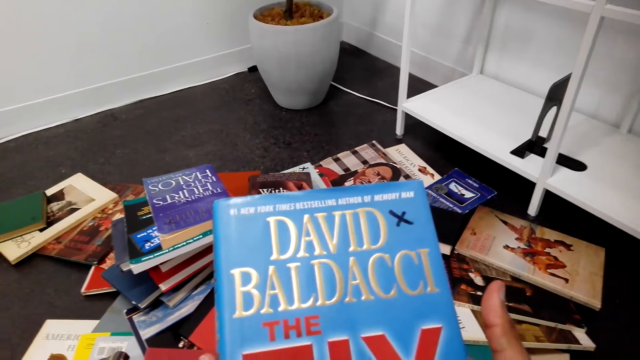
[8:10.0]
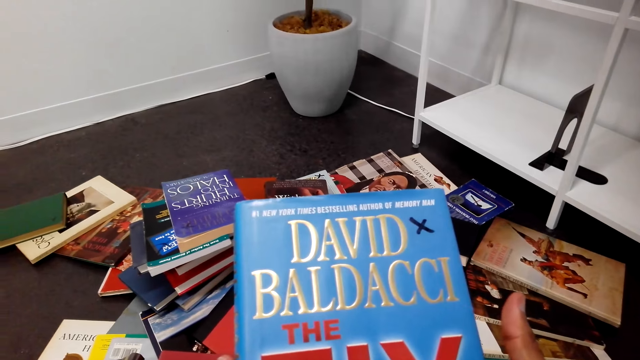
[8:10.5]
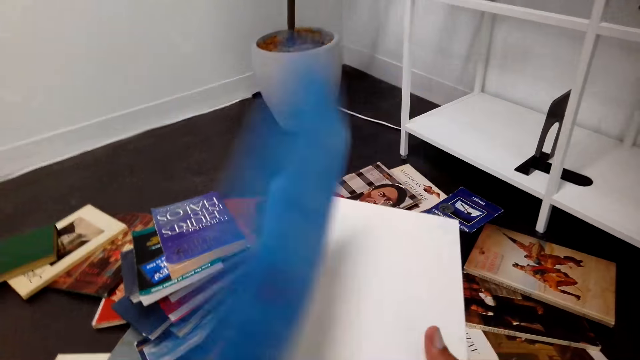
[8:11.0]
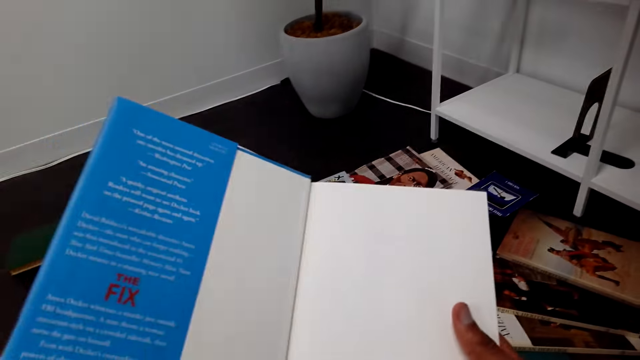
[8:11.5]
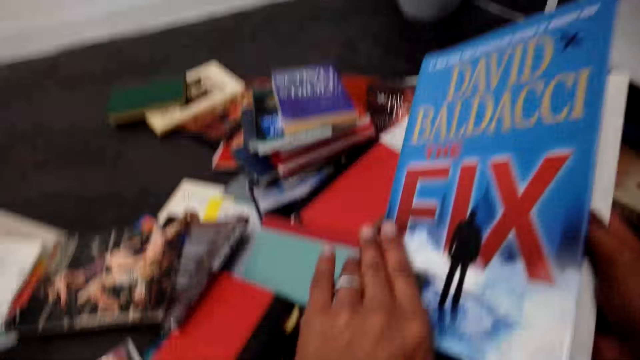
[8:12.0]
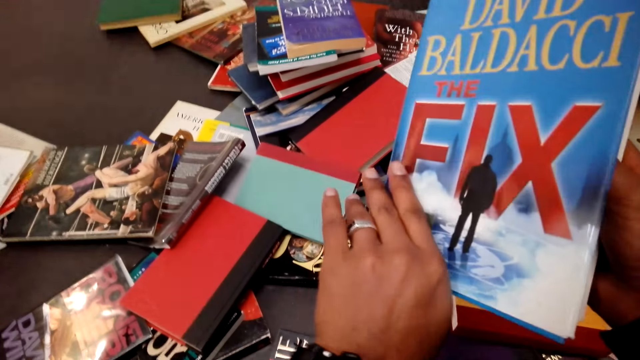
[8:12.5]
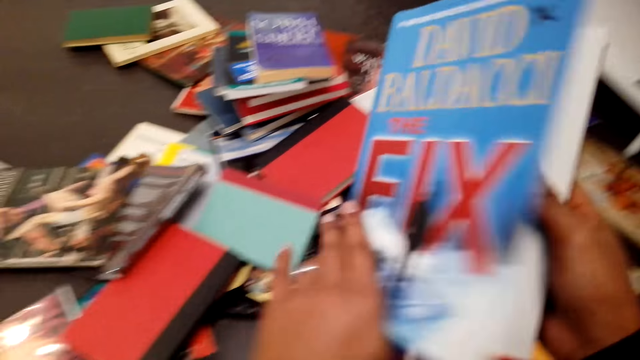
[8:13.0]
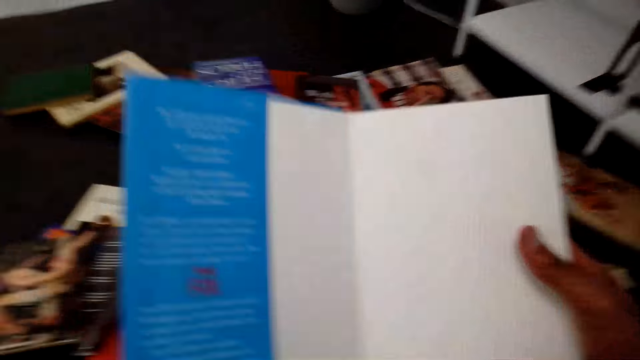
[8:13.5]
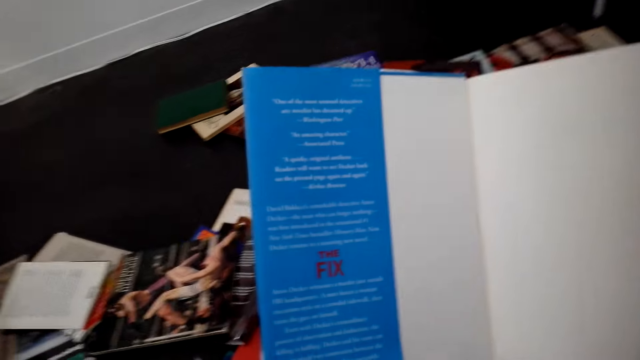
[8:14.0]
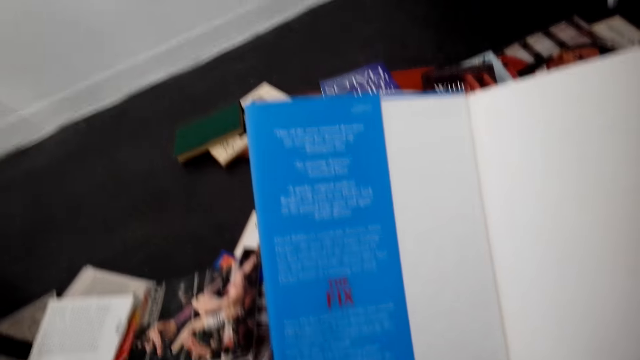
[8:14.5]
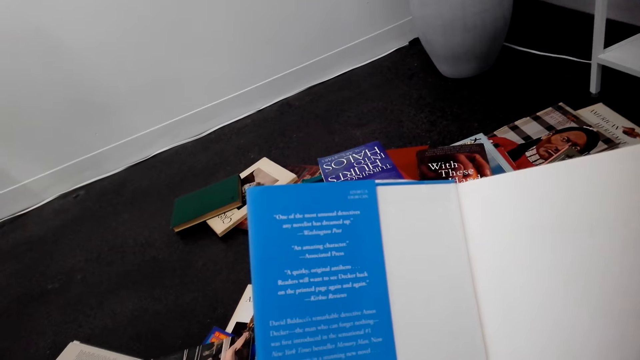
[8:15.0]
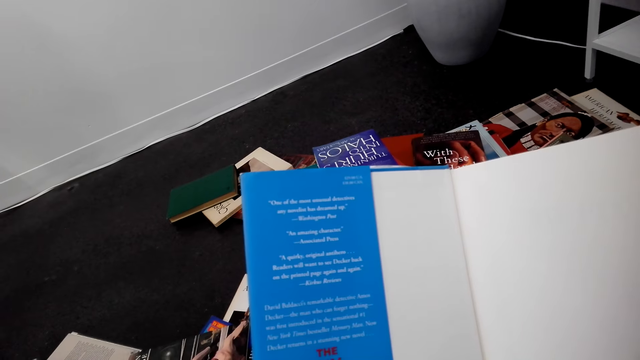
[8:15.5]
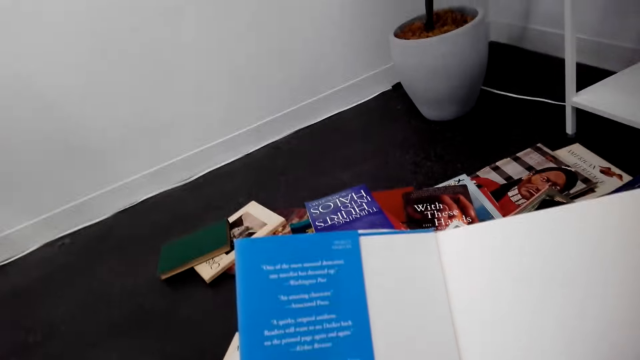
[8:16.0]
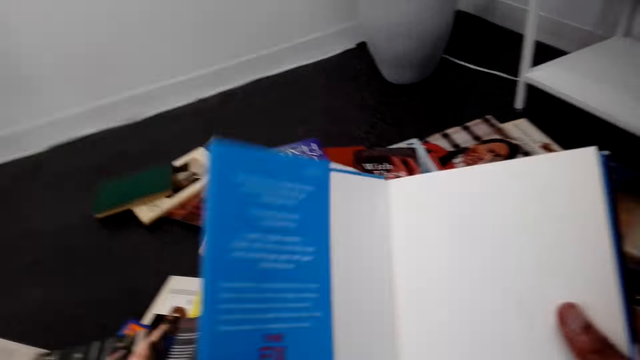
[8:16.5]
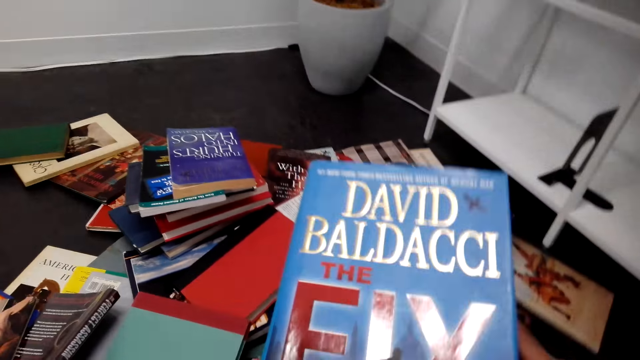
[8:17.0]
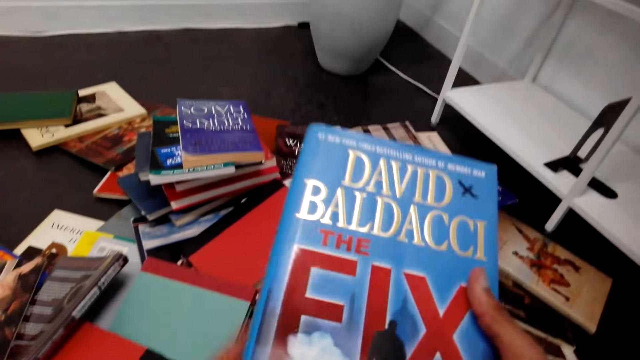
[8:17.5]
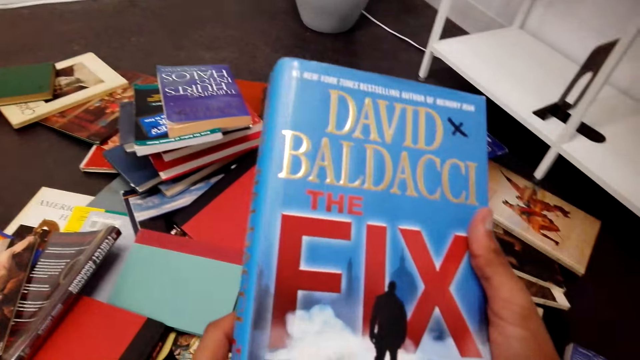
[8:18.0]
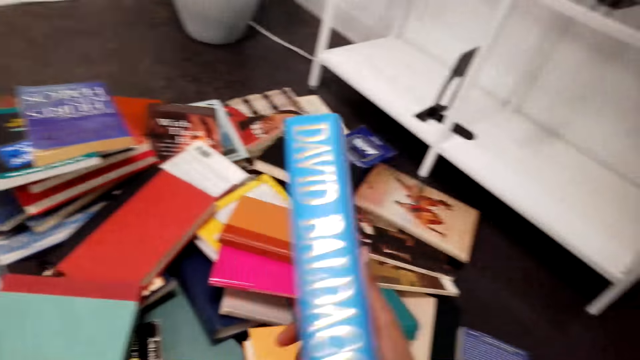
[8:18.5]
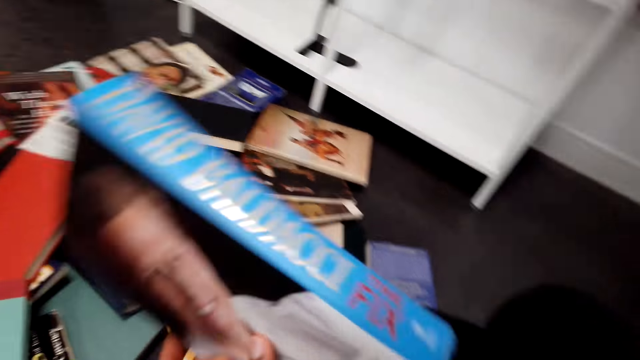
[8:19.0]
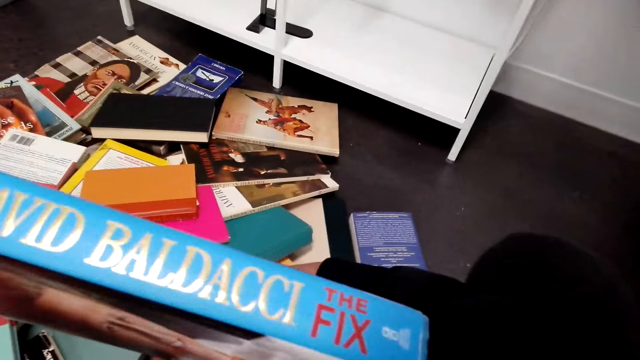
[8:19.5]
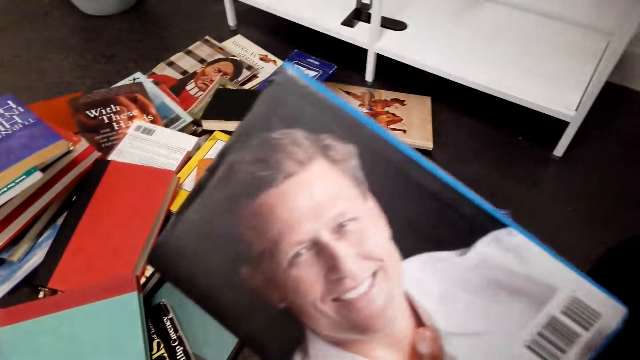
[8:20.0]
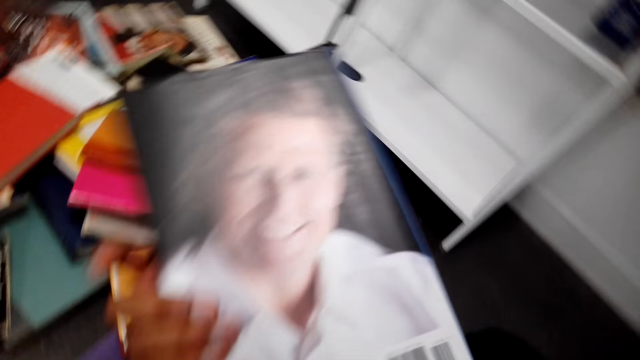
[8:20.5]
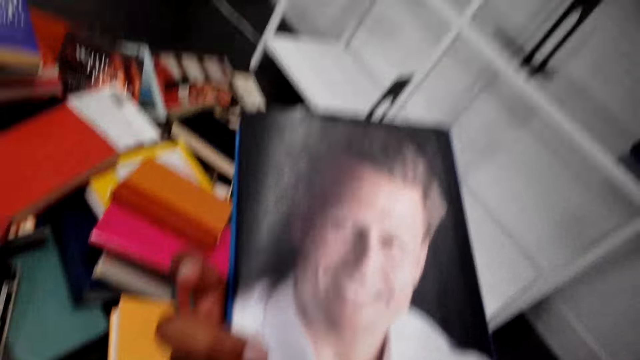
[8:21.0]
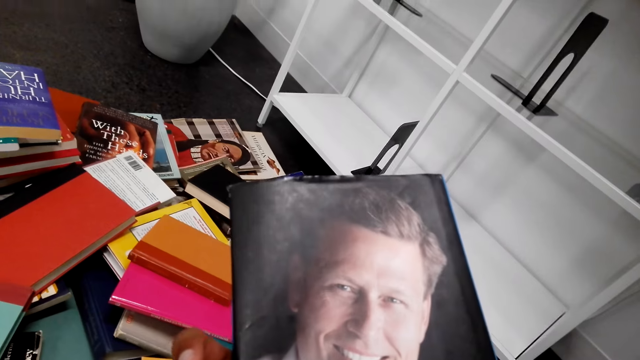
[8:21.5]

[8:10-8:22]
The camera wearer reads the cover of the book. They open the book. They close the book. They look at the book's cover. They open the book. They read the book. They close the book. They look at the book.

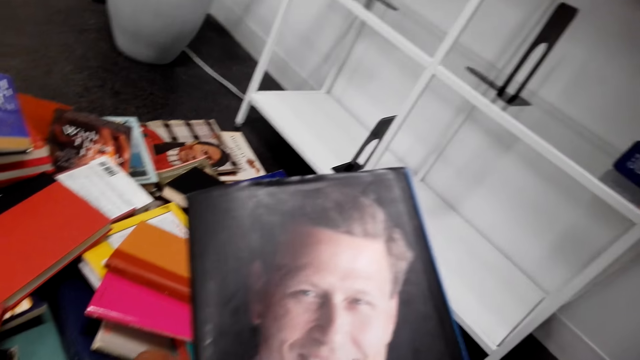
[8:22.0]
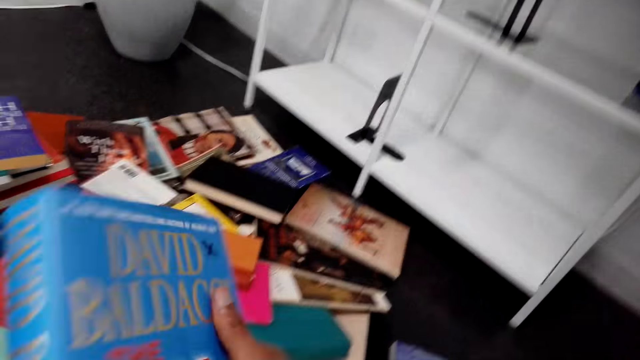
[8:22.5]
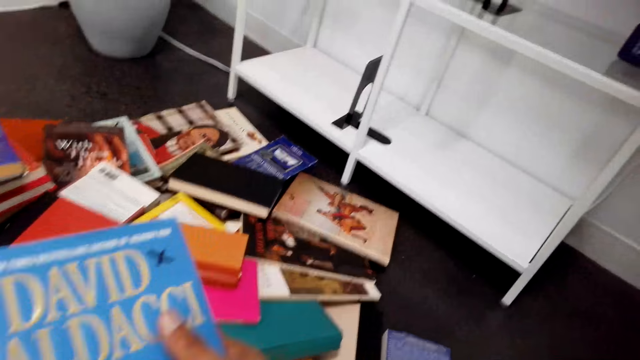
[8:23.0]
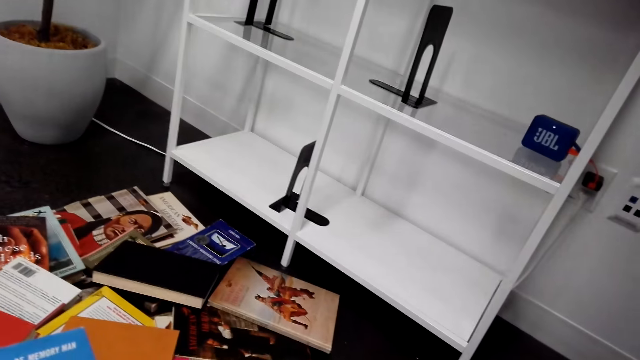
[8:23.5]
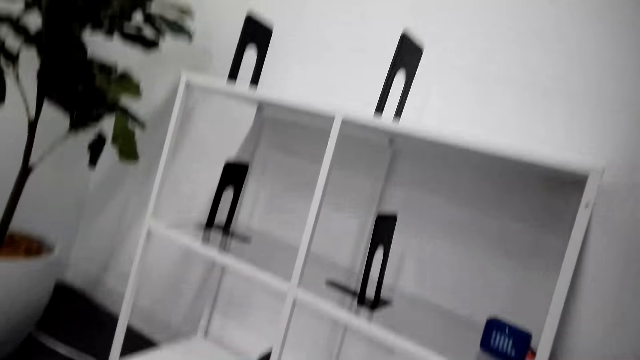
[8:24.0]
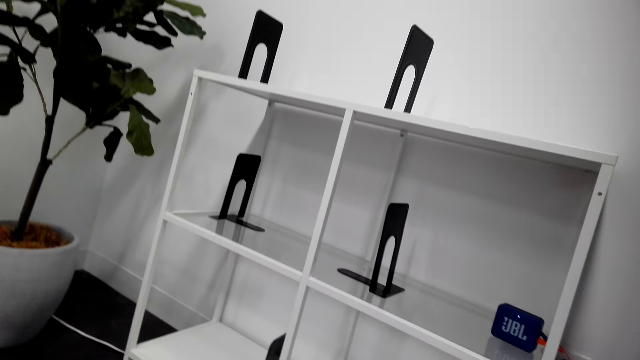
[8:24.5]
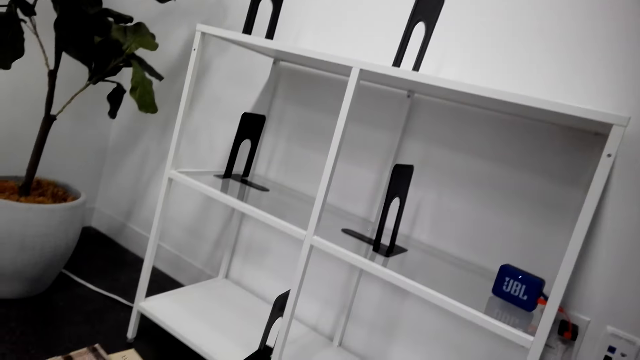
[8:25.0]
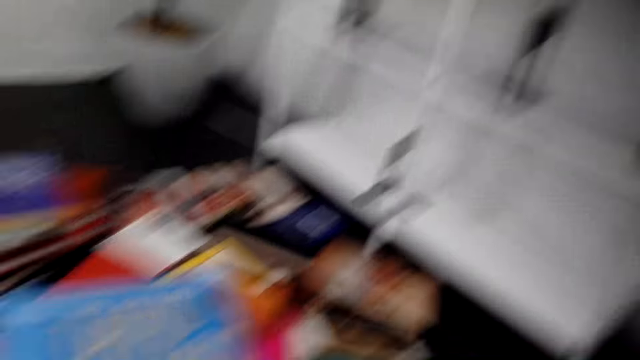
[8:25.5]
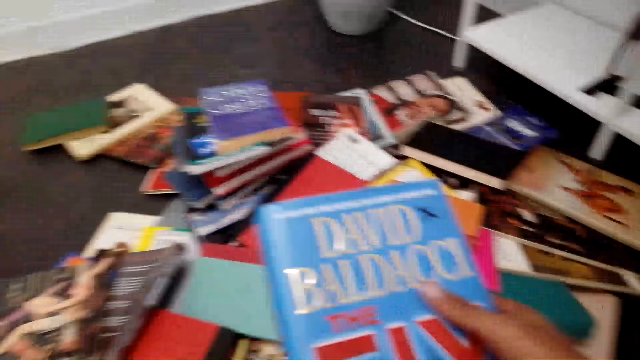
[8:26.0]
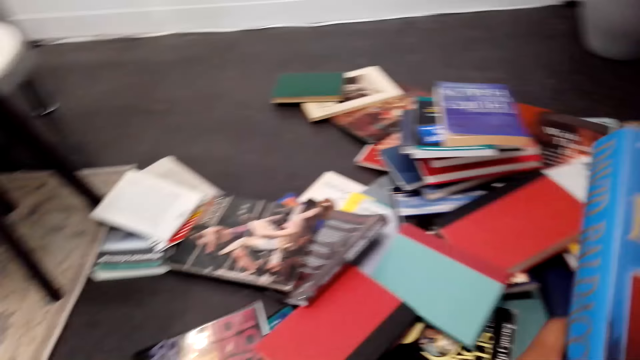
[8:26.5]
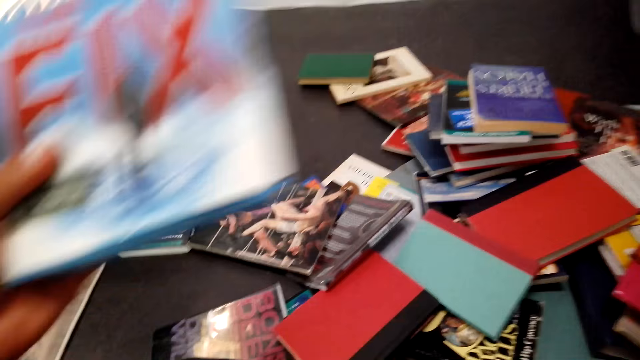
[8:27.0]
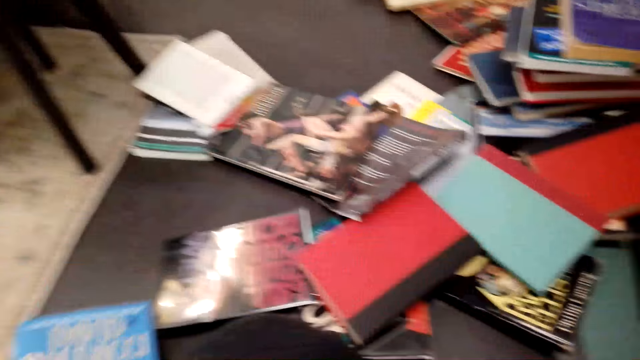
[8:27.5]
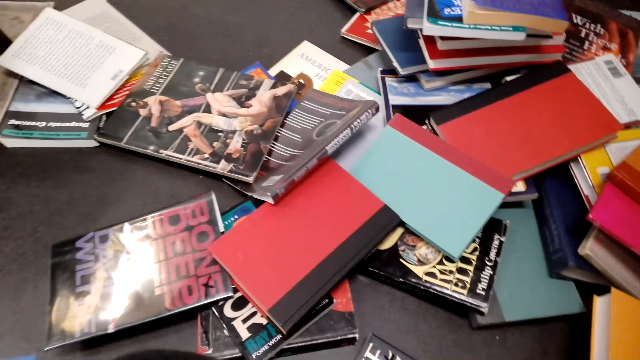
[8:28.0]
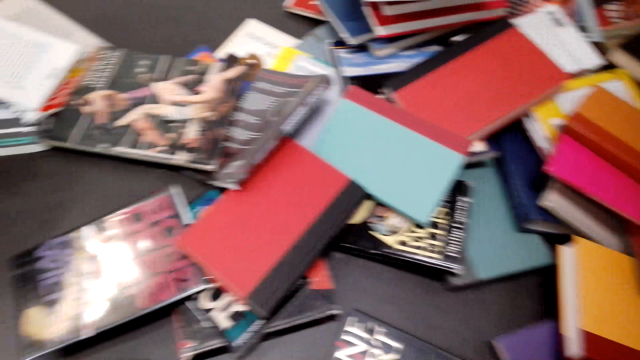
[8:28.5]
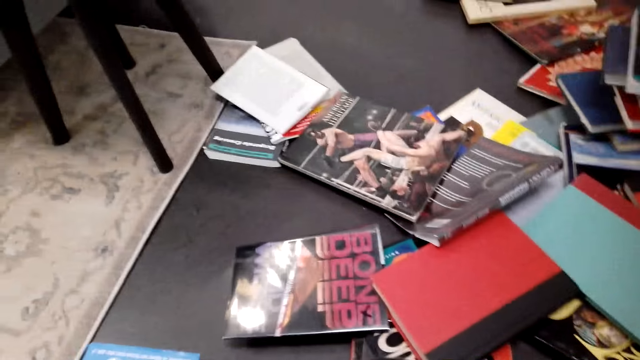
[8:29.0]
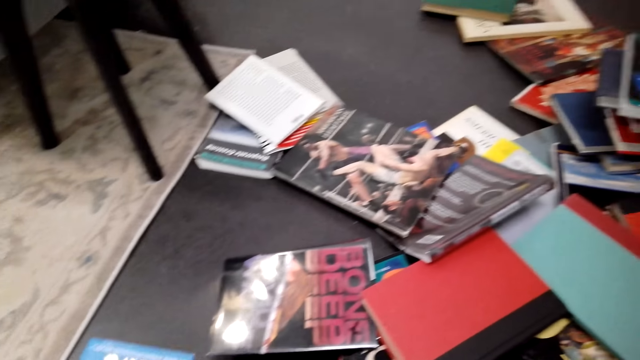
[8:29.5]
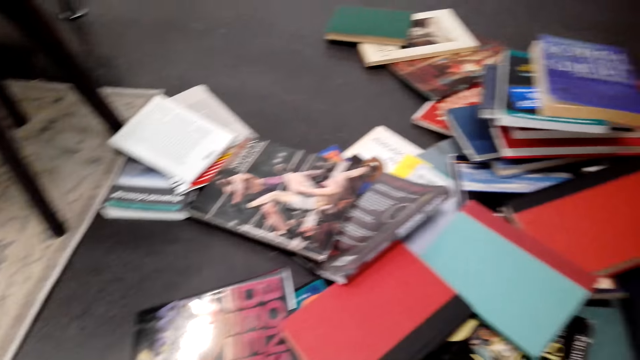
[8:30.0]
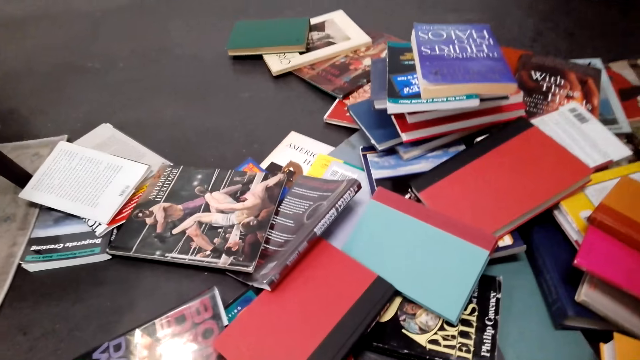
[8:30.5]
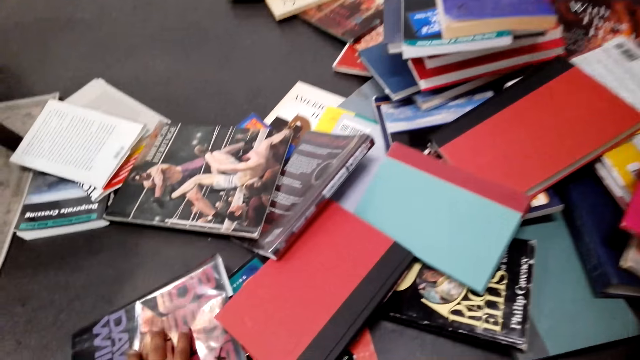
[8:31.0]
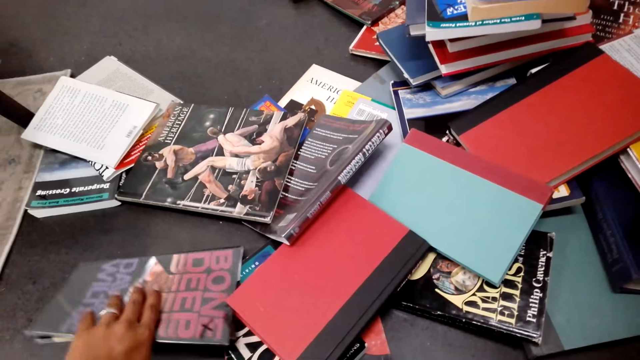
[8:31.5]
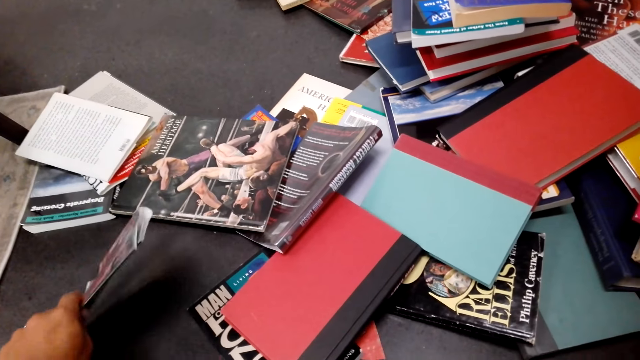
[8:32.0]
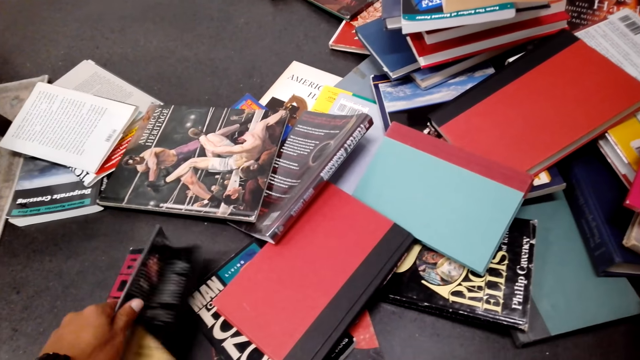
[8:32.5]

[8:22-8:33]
The camera wearer looks around. They put the book on the floor or the table. They look around. They hold the book.
